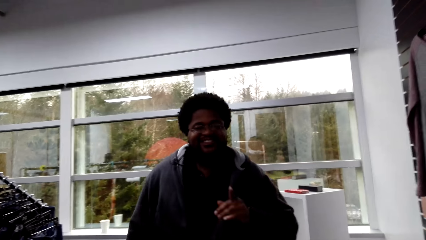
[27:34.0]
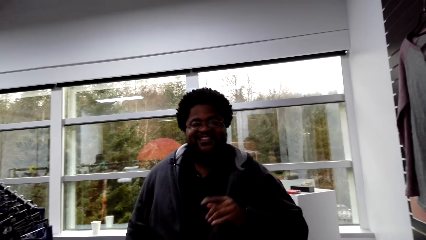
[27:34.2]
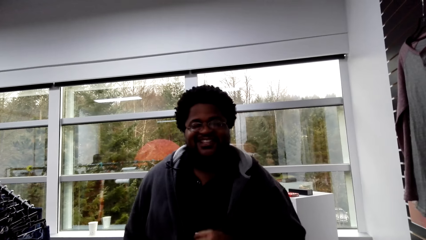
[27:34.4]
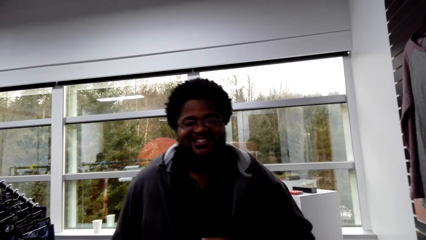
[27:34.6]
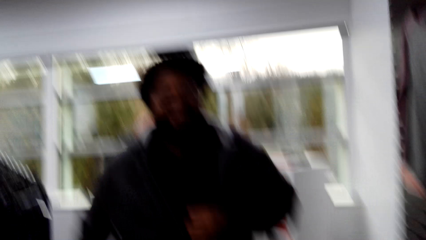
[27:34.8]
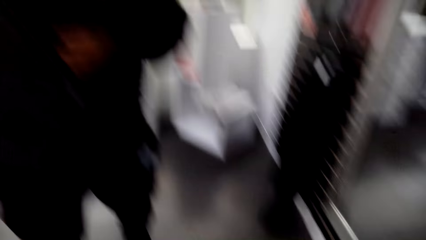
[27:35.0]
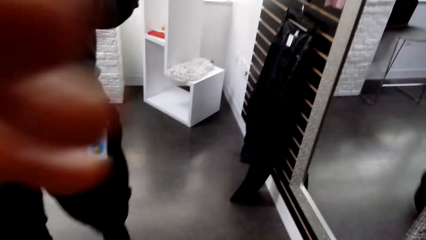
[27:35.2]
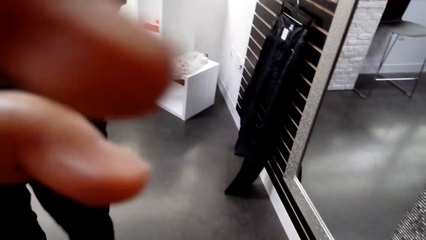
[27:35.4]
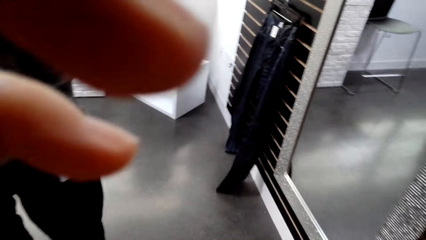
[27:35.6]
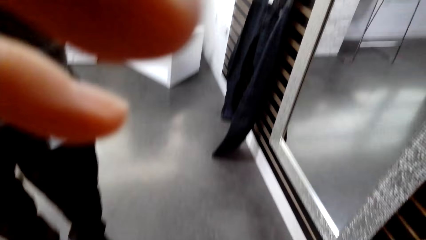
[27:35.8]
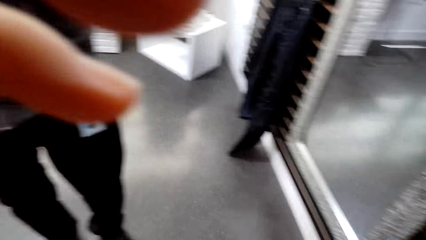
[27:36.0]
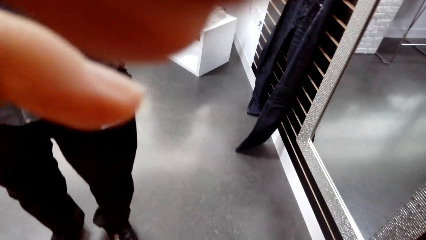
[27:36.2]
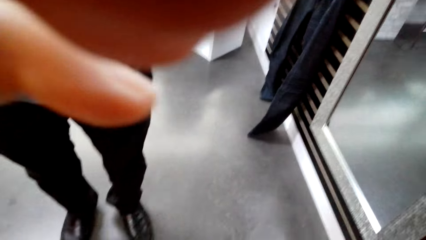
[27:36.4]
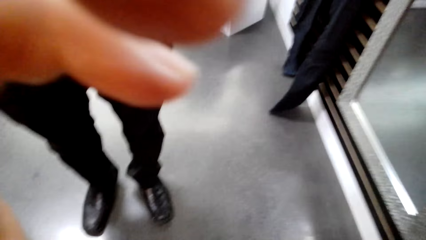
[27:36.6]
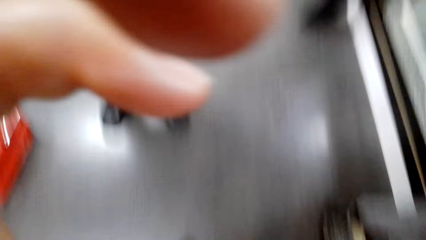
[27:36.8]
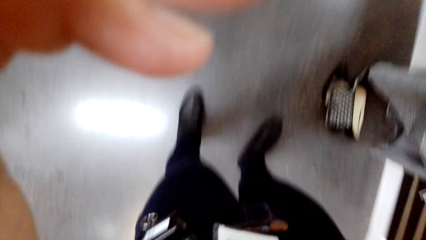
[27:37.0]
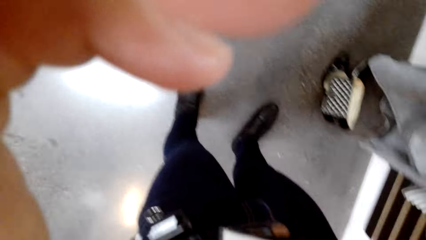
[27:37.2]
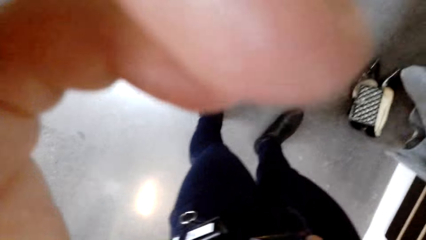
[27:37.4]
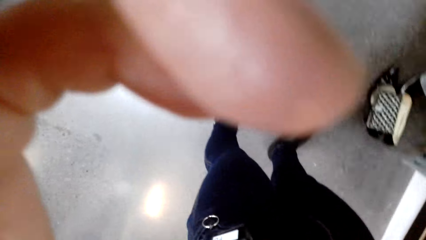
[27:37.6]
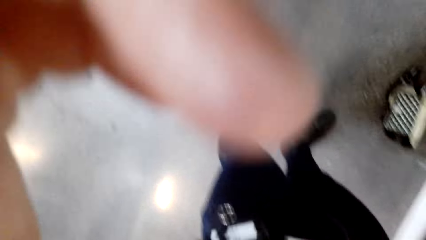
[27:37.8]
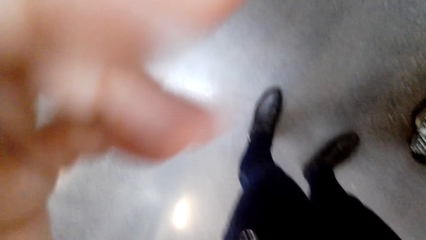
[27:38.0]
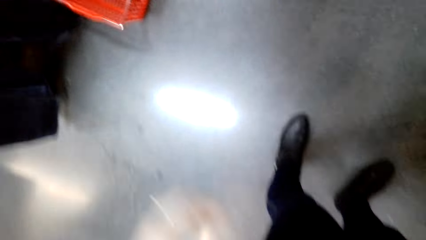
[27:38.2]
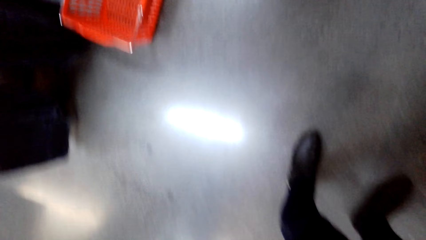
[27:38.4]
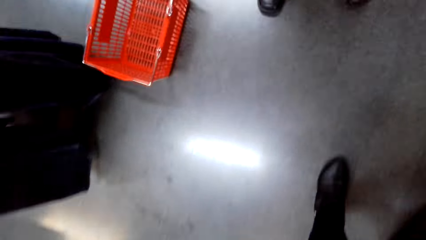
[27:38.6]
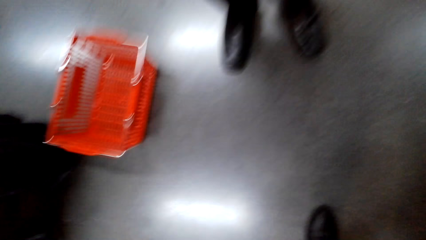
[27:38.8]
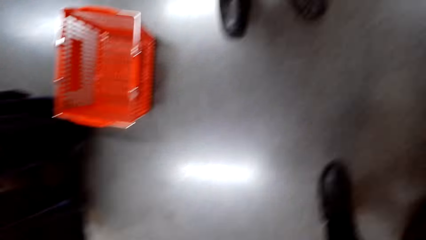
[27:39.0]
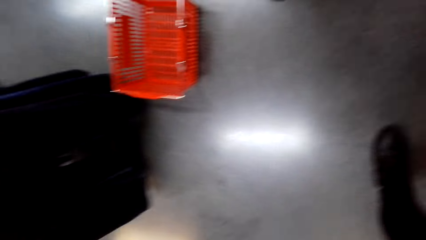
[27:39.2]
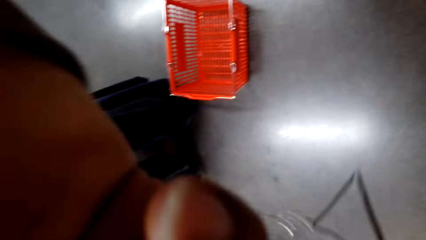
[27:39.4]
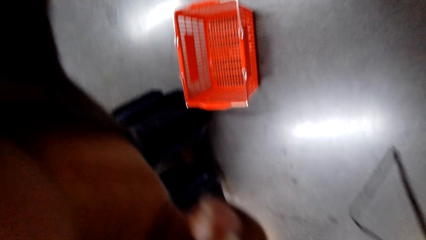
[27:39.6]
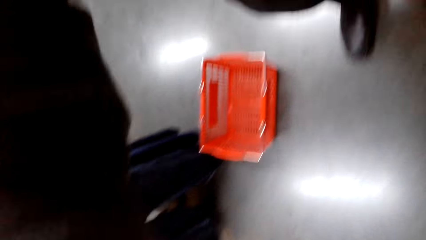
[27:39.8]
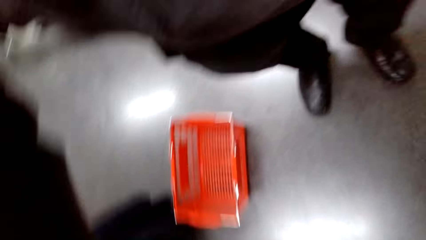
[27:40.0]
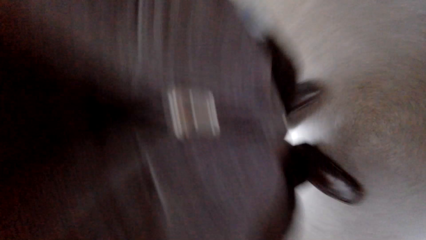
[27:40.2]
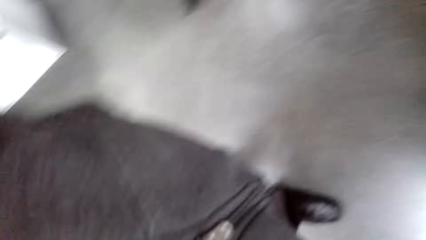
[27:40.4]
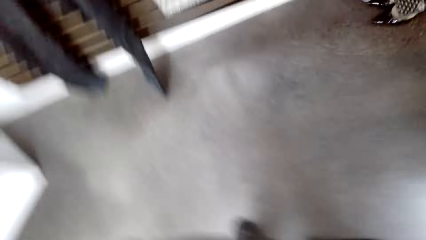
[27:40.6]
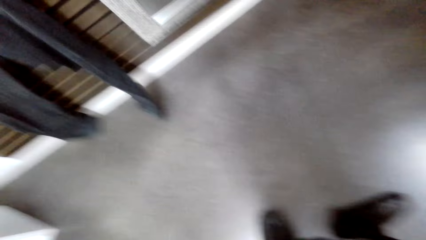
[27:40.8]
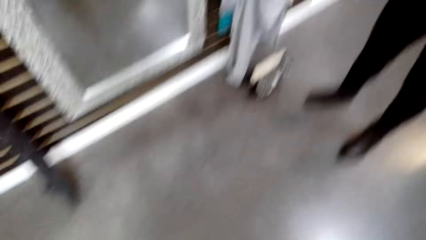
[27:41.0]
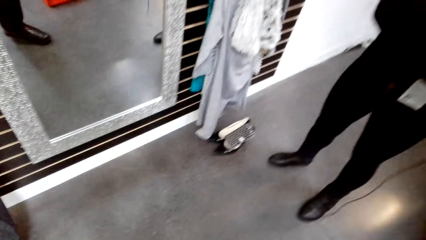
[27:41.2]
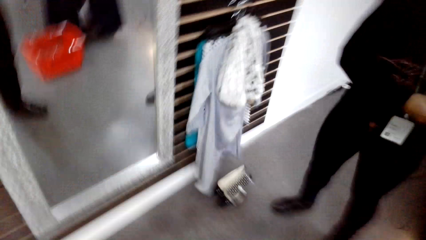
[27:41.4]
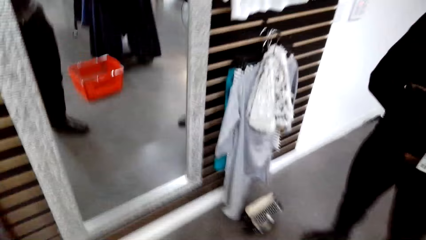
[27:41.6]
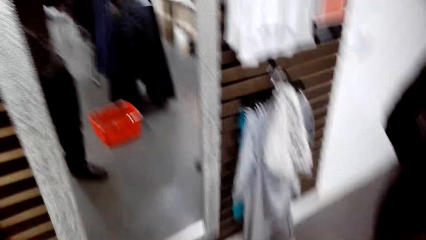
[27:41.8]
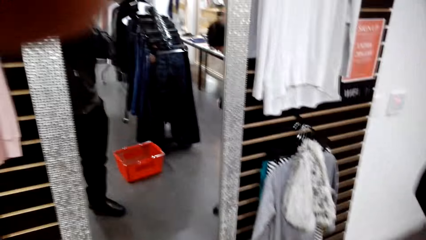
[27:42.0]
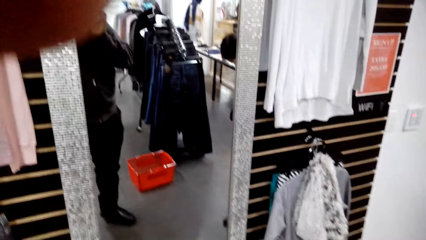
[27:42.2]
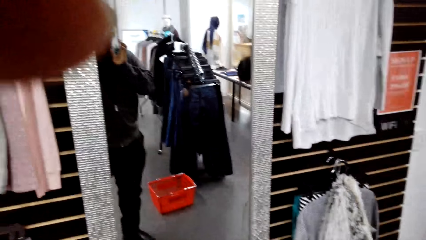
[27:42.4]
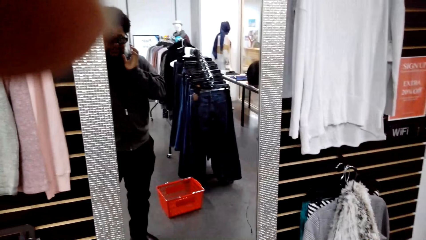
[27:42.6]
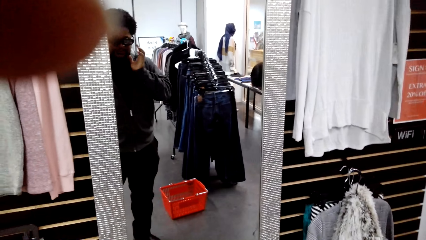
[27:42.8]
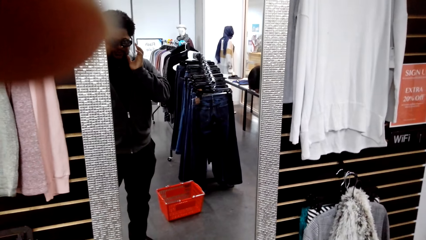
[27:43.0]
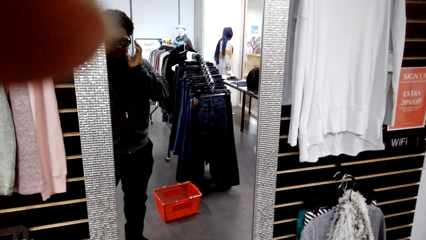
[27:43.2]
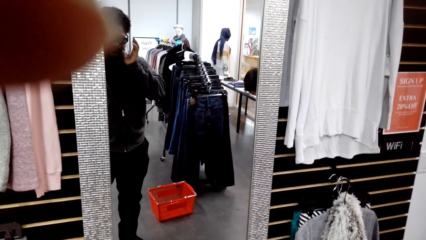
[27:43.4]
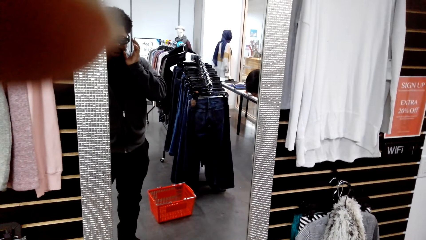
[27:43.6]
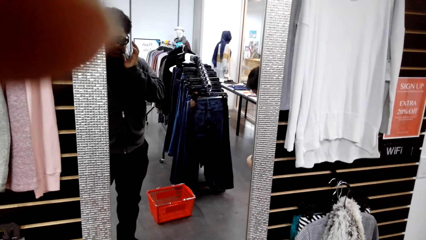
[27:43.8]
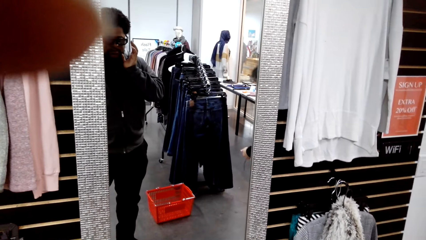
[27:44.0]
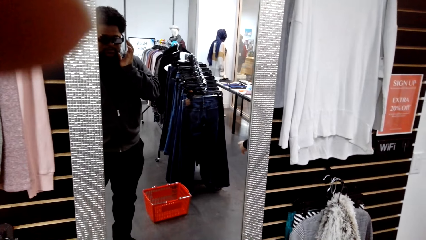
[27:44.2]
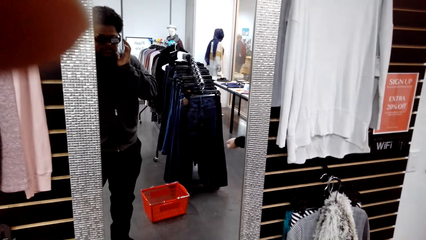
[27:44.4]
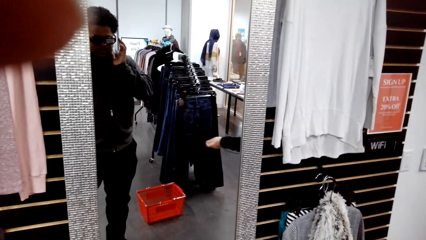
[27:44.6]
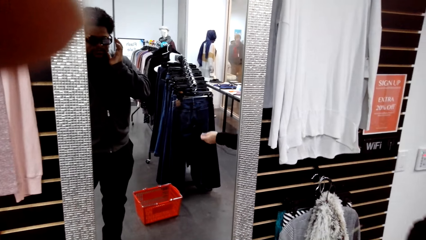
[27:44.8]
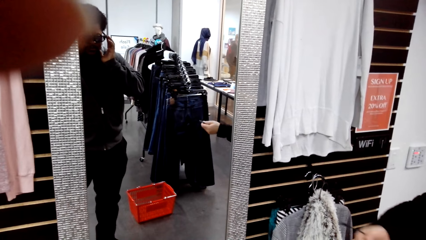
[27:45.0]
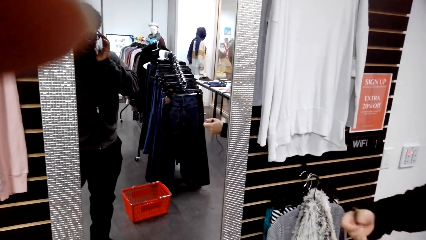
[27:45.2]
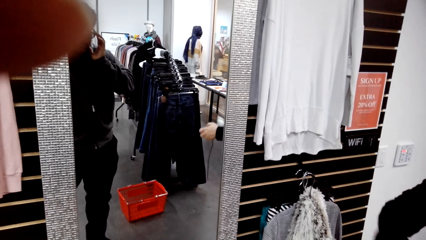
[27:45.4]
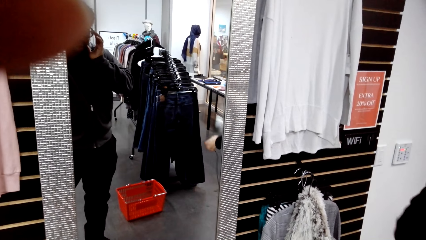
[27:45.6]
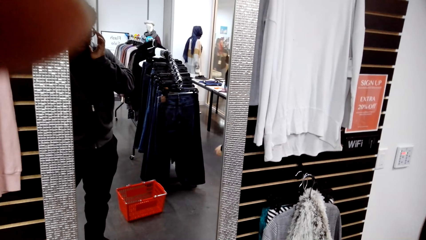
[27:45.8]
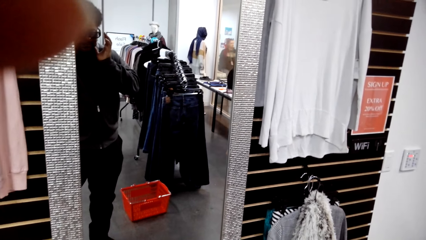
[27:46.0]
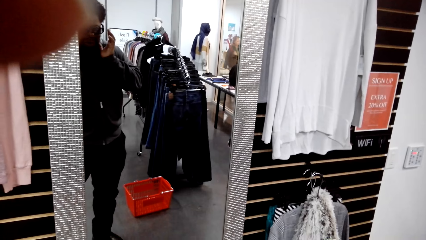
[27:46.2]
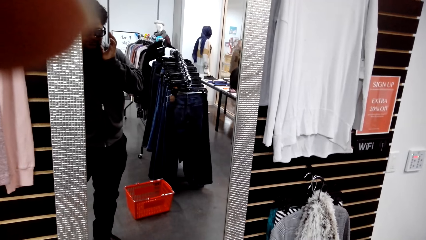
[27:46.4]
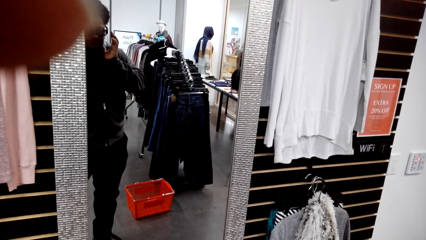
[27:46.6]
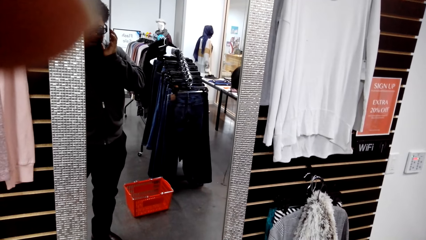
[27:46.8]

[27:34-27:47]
A man points his hand. The camera wearer removes the camera. They give the man the camera. They talk. The man talks on a phone.
